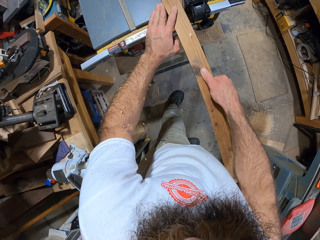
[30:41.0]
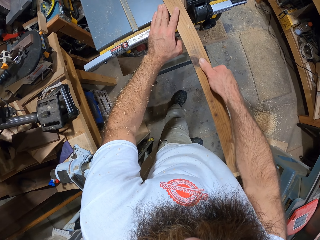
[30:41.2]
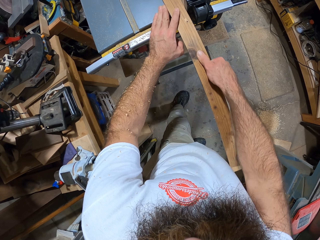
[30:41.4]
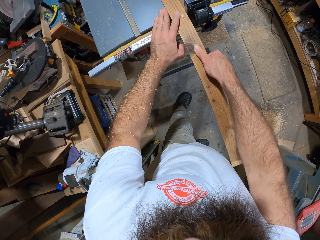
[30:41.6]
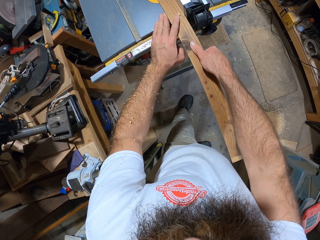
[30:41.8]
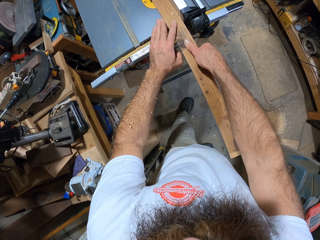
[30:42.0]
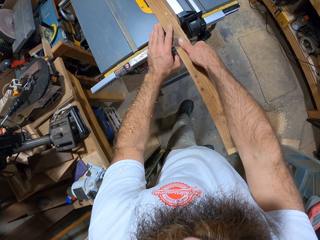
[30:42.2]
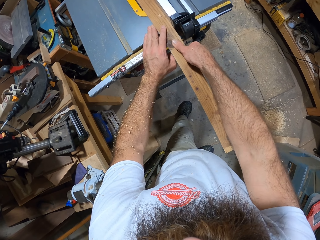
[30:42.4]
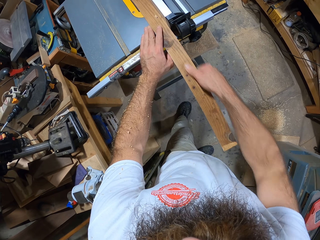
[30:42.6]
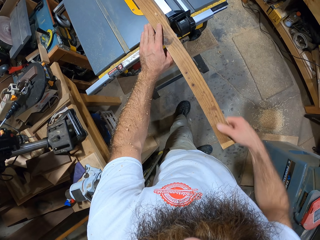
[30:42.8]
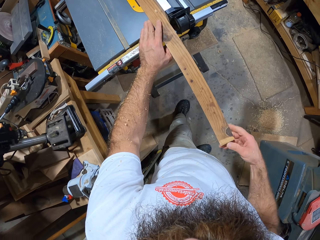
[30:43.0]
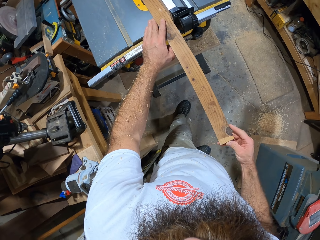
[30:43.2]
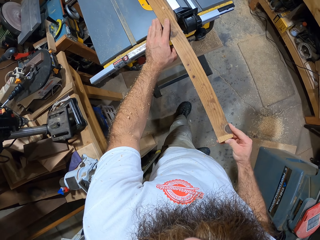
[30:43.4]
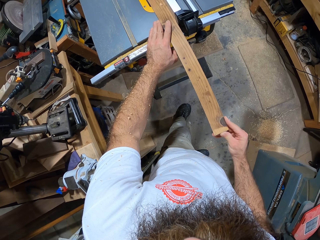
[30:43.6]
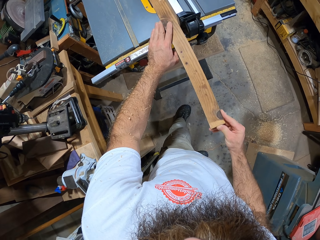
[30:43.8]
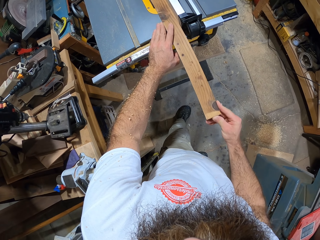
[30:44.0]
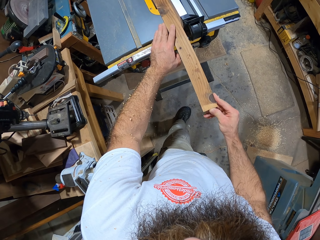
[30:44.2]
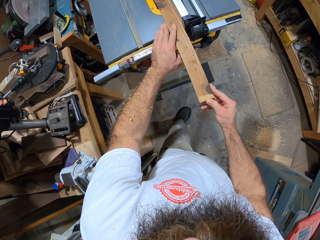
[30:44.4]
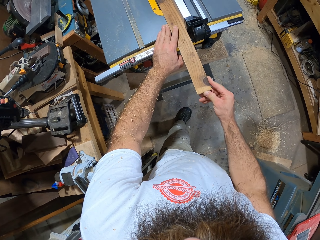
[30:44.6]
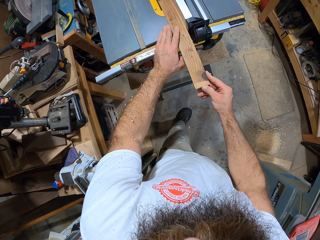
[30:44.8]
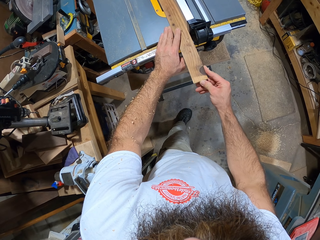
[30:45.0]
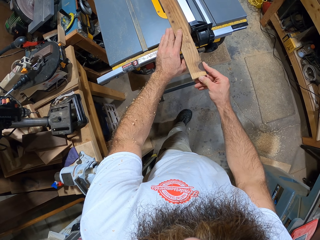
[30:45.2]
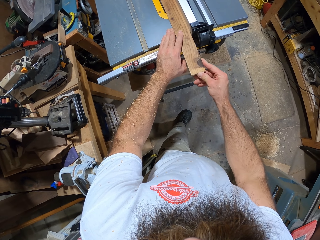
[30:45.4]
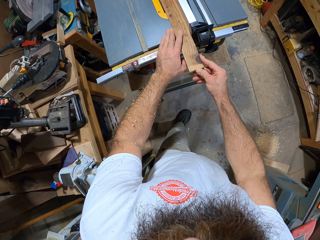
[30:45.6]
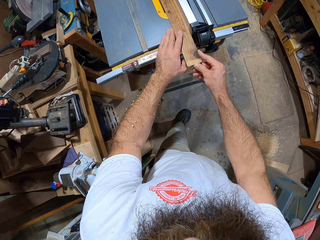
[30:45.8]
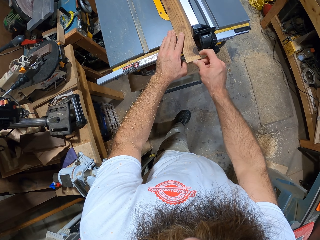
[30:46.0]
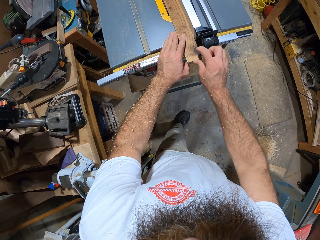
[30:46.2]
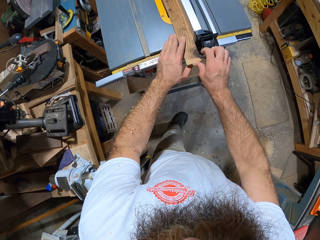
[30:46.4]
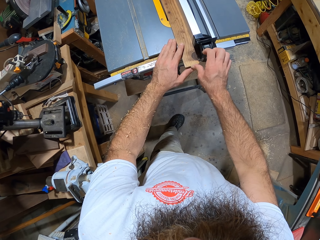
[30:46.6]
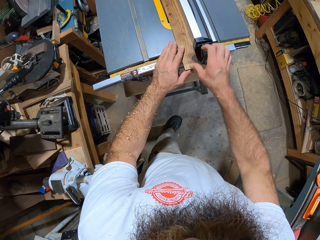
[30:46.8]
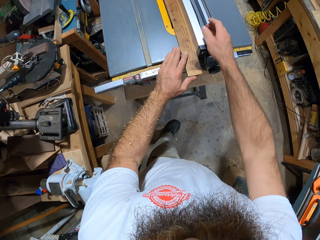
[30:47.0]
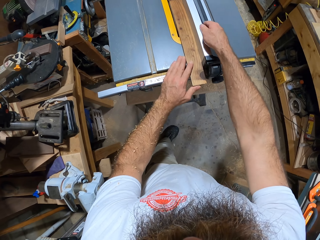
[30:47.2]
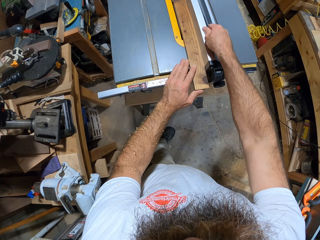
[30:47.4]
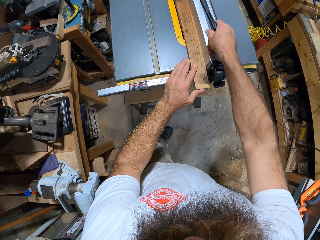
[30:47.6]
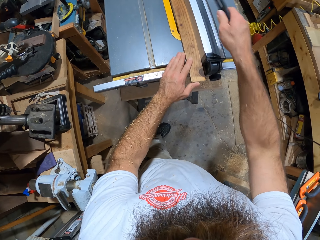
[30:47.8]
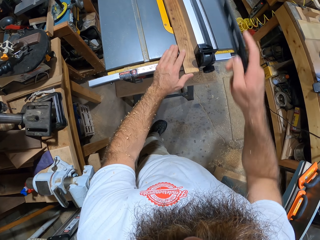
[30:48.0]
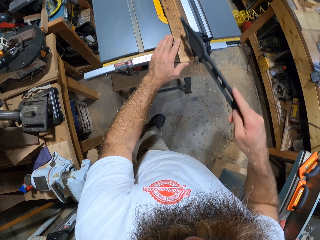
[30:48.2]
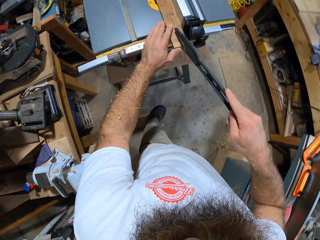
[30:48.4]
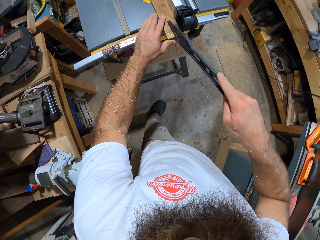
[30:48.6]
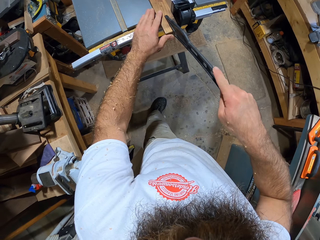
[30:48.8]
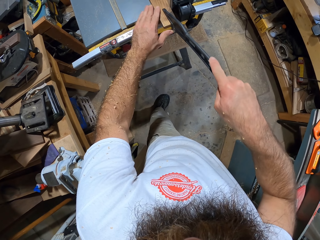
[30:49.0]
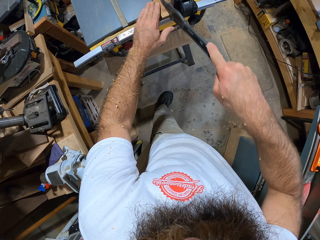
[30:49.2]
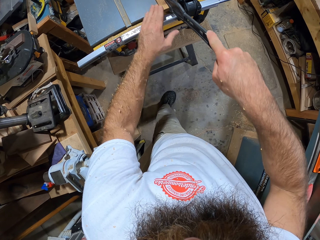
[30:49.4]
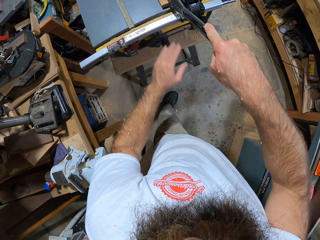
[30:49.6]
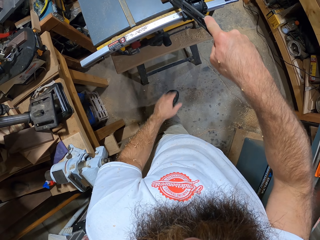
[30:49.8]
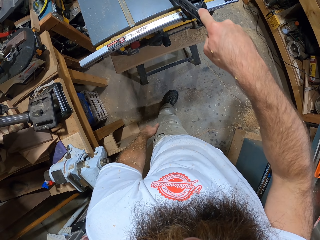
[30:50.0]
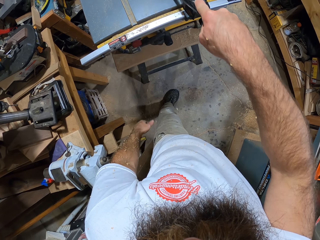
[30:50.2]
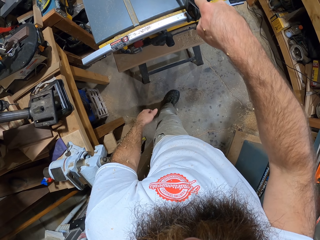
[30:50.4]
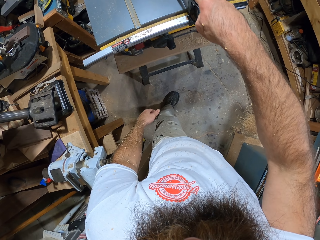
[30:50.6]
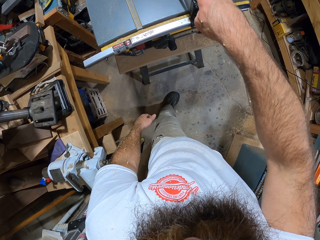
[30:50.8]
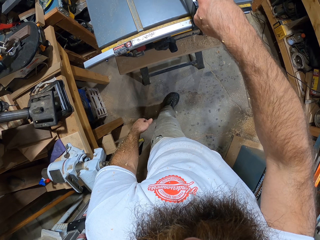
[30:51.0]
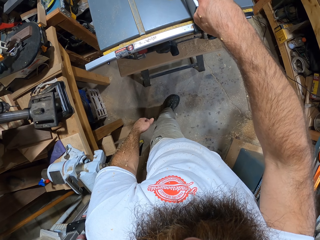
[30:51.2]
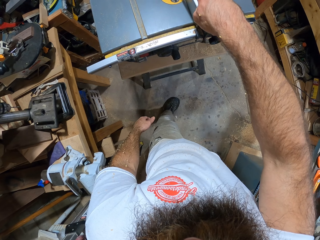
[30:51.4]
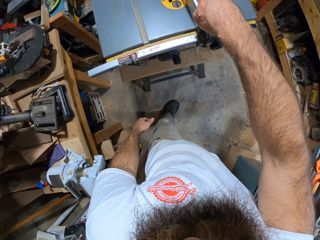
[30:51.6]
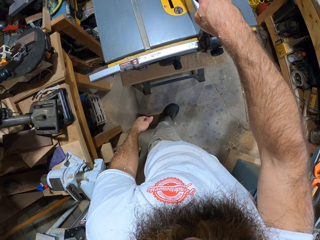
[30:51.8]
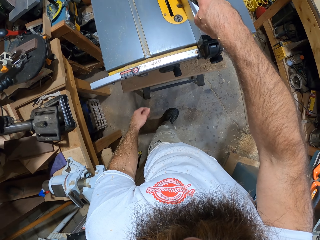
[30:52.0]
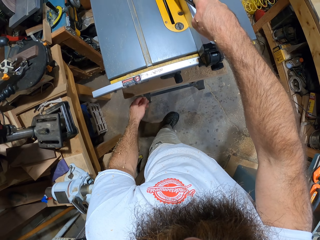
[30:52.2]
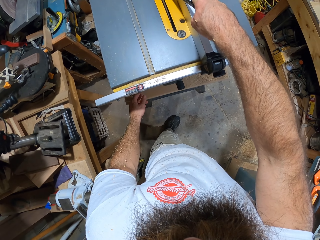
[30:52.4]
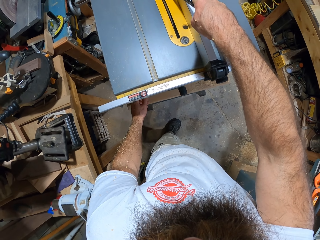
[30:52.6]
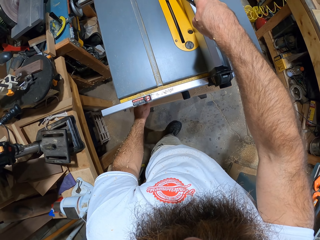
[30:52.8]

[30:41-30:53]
The camera wearer brings out a push stick from the rip fence of the table saw with his right hand. He cuts the plank of wood with the splitter of the table saw with the push stick in his right hand.

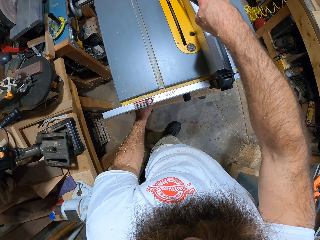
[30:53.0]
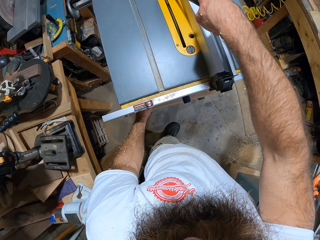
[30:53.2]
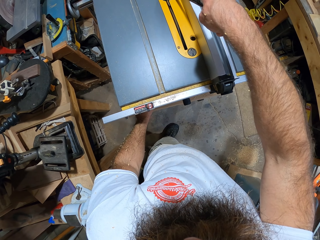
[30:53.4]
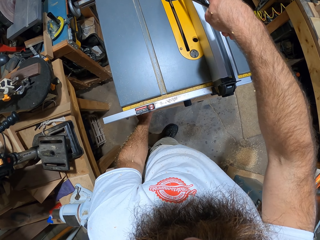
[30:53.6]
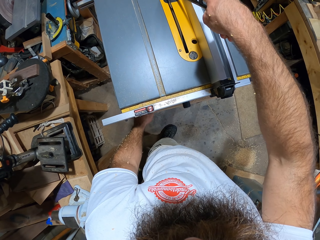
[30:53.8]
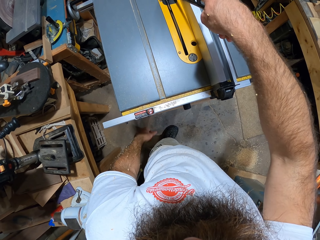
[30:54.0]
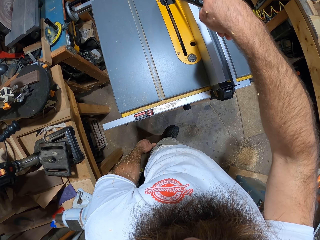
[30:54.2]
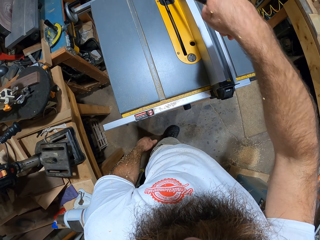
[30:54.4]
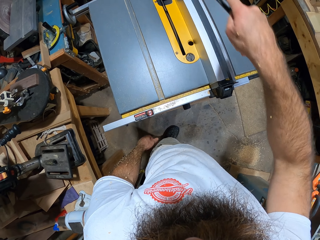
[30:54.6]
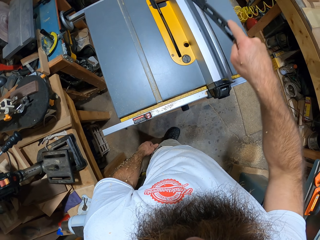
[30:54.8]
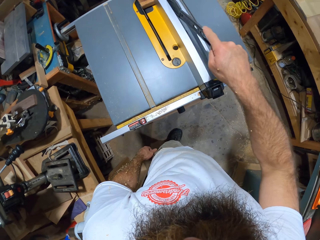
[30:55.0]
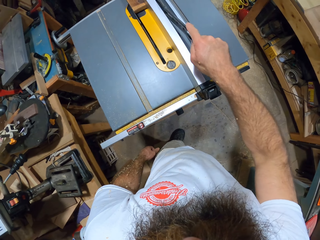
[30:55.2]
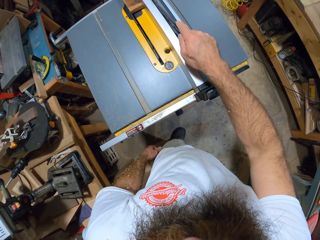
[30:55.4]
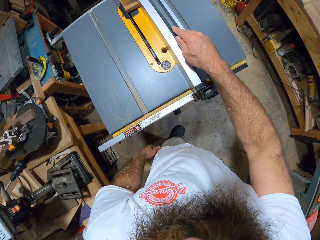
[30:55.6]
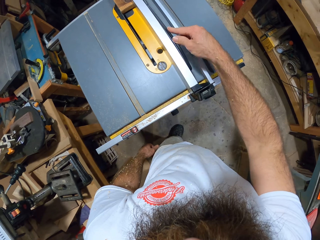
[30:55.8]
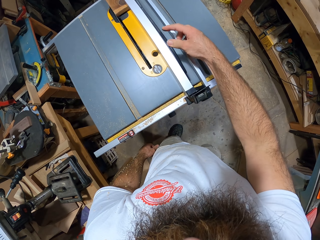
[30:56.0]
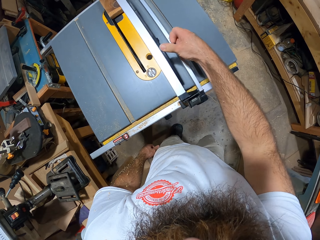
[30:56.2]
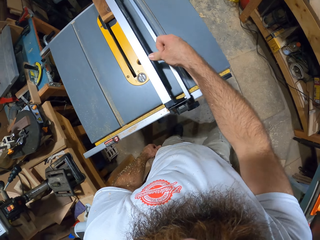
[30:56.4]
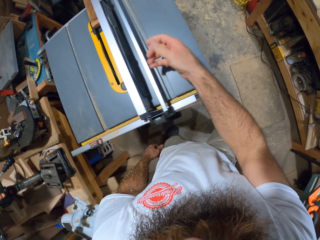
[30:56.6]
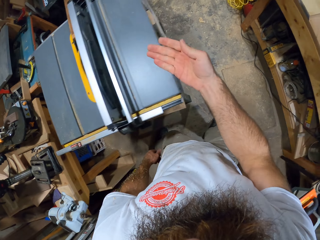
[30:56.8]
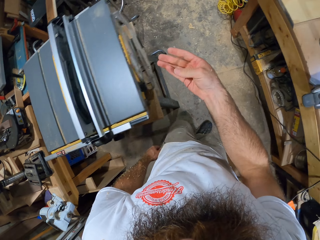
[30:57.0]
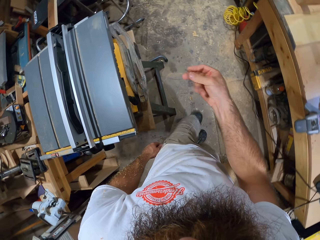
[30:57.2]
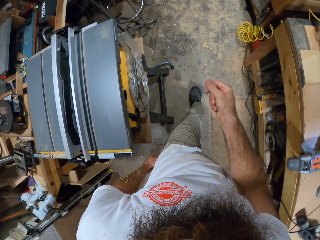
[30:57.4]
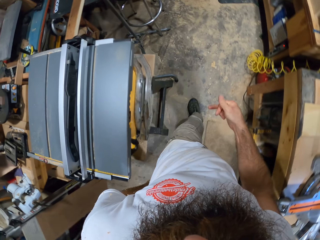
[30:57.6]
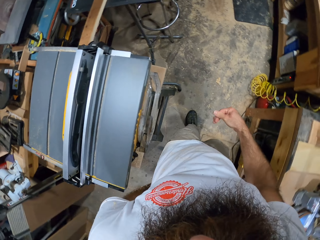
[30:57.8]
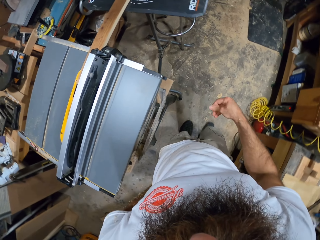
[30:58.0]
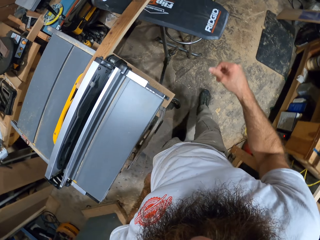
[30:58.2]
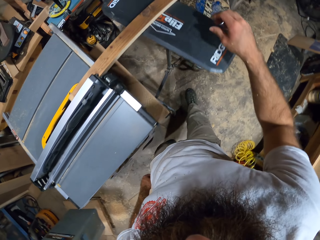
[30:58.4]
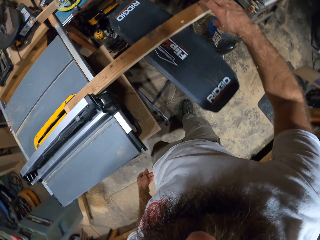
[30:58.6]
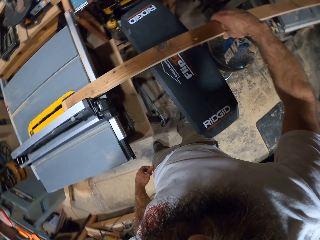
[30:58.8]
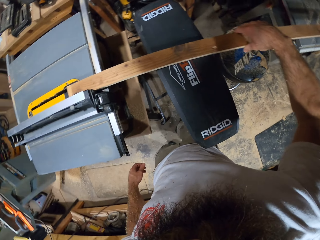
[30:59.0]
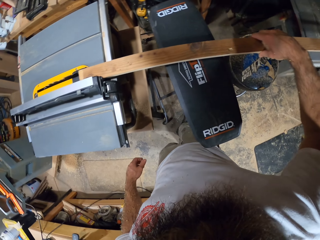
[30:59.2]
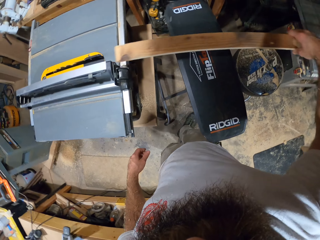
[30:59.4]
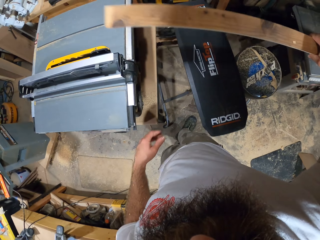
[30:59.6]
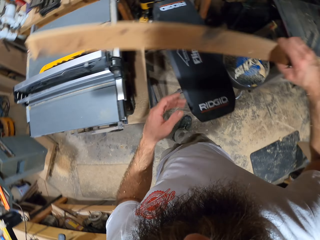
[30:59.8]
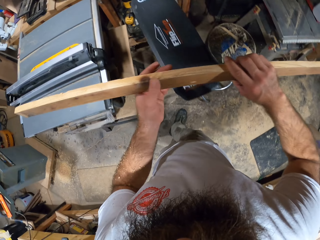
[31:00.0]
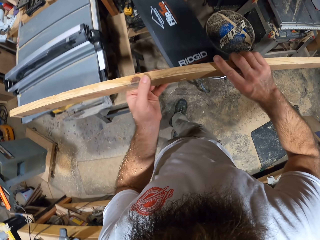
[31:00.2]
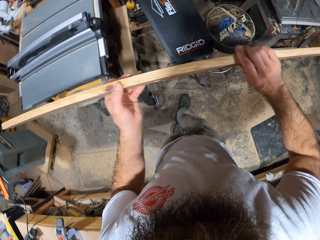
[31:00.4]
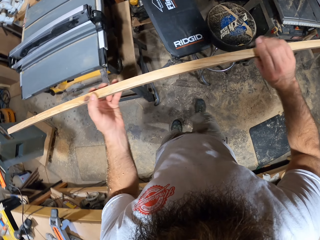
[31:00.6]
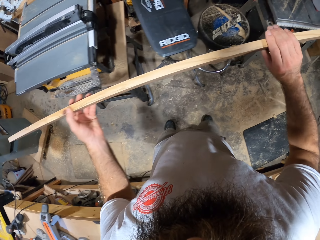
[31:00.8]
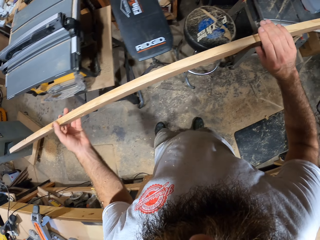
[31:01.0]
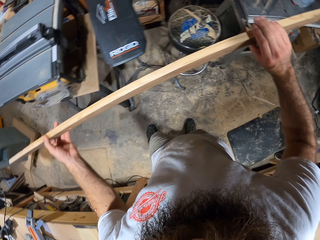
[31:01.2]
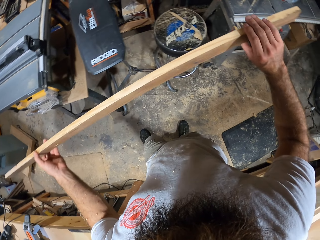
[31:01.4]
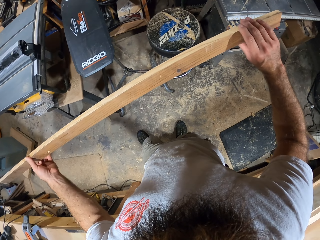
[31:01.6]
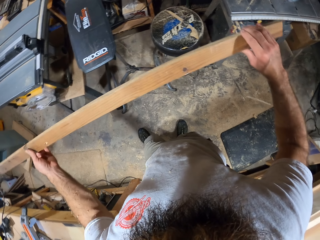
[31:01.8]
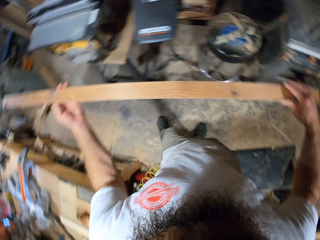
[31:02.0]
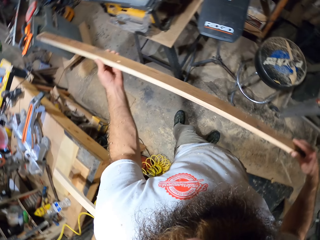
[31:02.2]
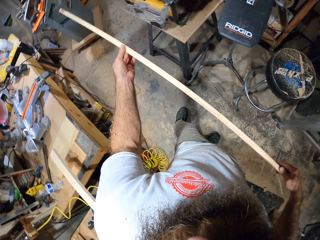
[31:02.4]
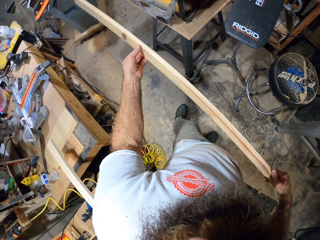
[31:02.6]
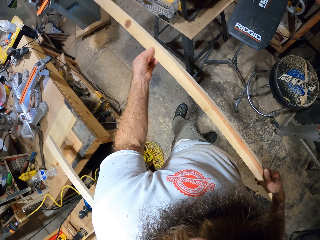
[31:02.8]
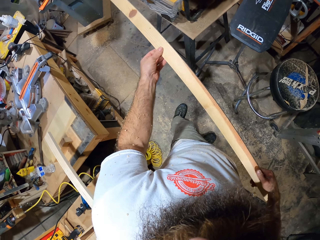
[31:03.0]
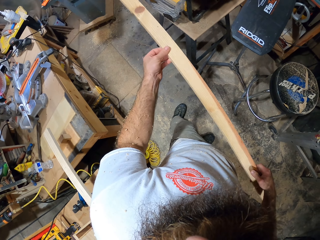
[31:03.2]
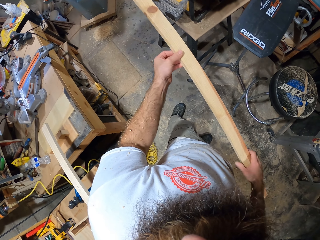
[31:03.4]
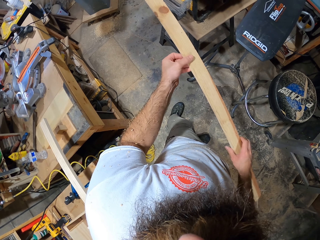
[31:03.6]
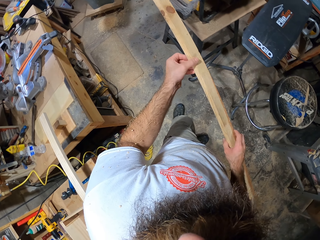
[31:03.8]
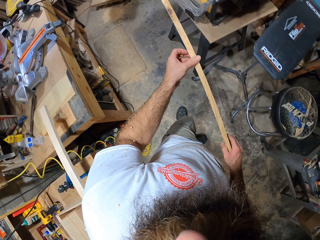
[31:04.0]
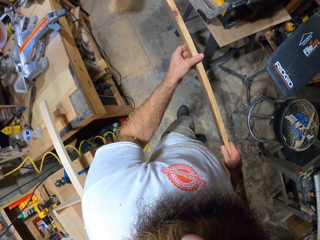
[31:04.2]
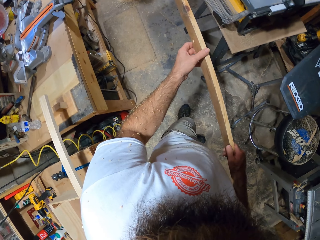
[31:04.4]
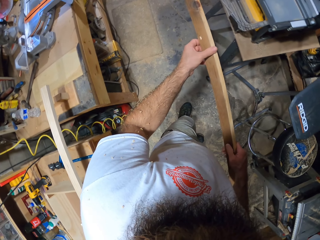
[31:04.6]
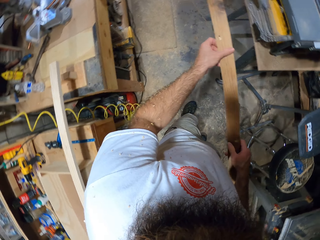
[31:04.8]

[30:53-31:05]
The camera wearer places the push stick into the rip fence with his right hand. He removes the plank of wood on the work support stand from the table saw with his right hand. He holds the plank of wood with both hands. He looks at the wood.
